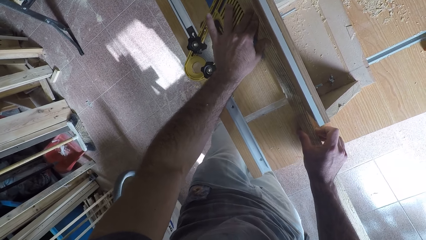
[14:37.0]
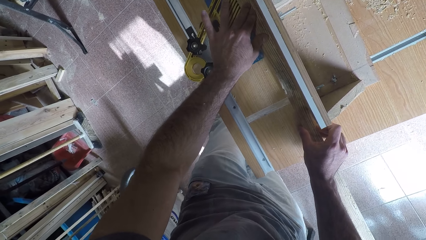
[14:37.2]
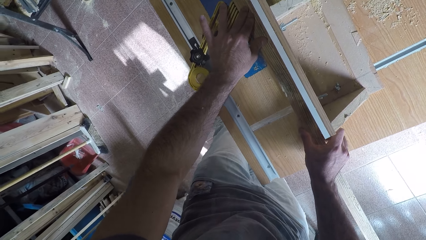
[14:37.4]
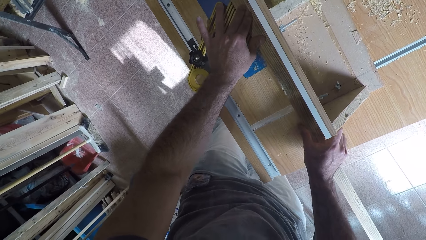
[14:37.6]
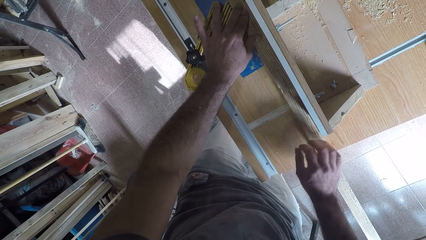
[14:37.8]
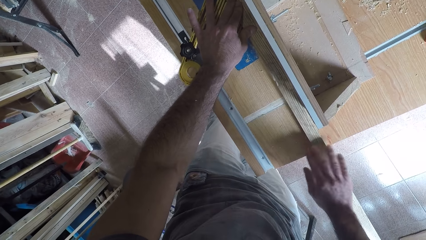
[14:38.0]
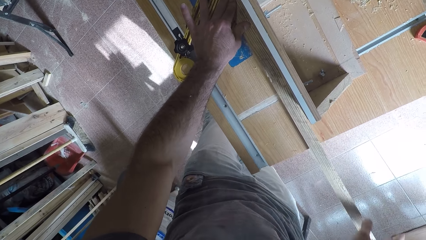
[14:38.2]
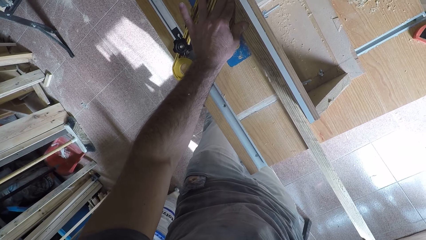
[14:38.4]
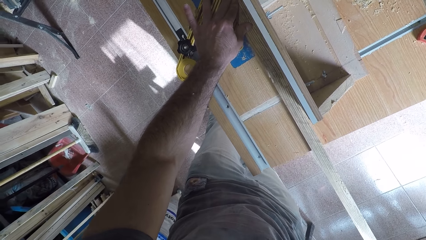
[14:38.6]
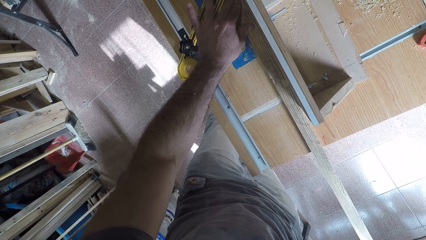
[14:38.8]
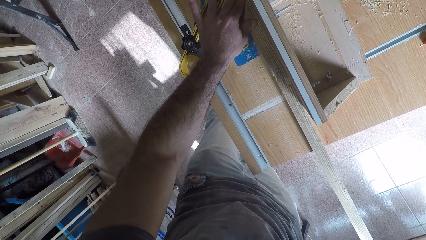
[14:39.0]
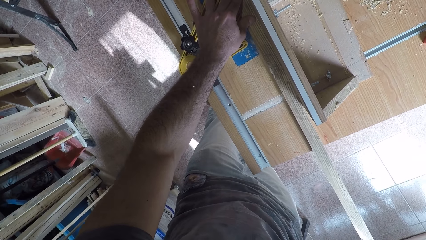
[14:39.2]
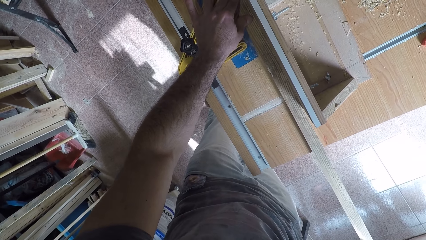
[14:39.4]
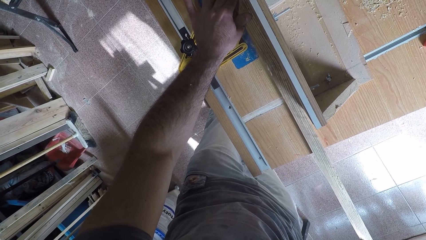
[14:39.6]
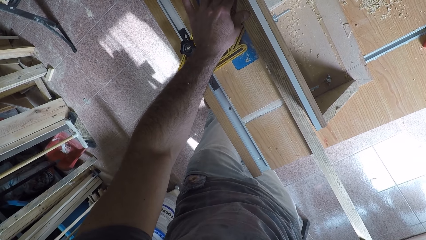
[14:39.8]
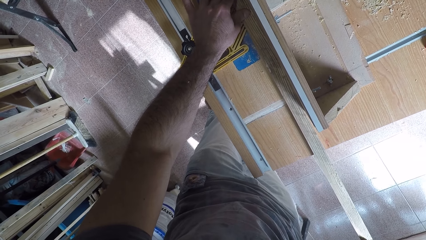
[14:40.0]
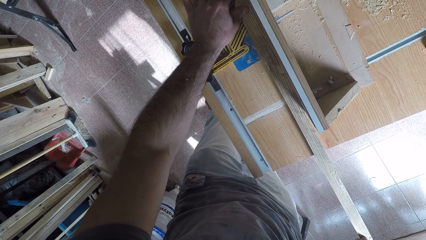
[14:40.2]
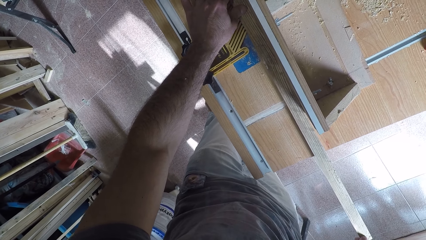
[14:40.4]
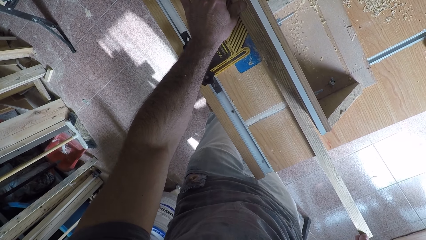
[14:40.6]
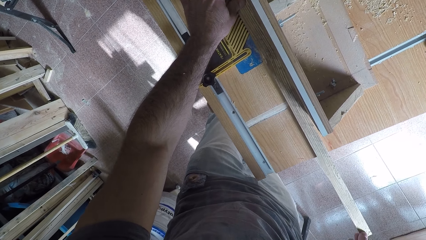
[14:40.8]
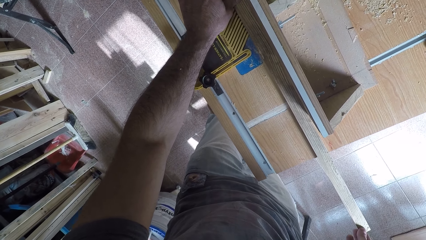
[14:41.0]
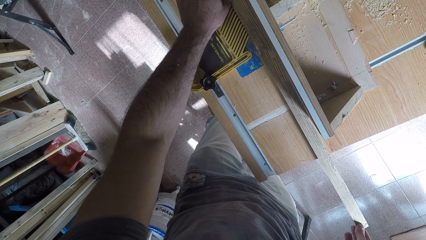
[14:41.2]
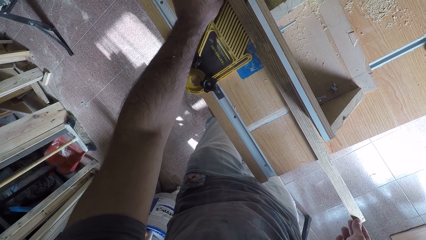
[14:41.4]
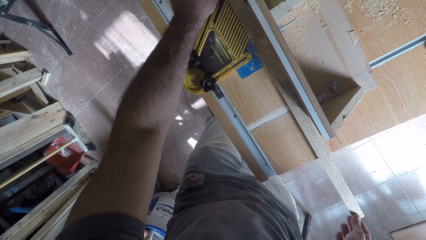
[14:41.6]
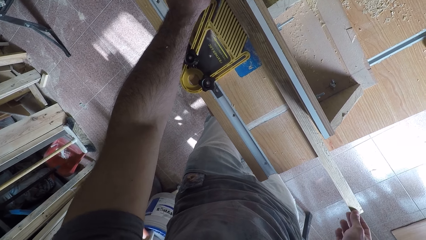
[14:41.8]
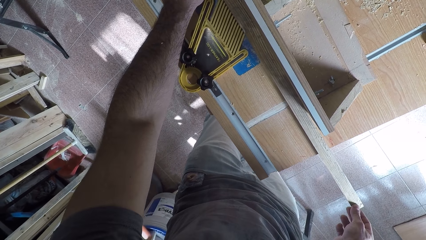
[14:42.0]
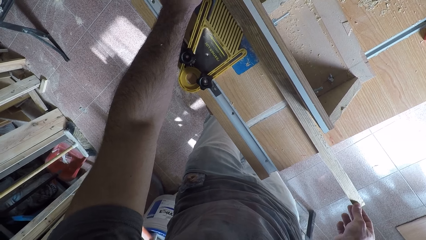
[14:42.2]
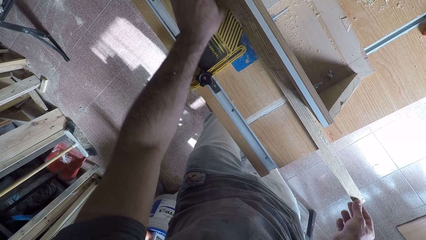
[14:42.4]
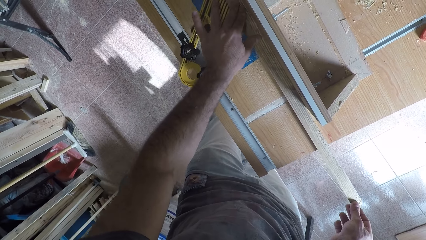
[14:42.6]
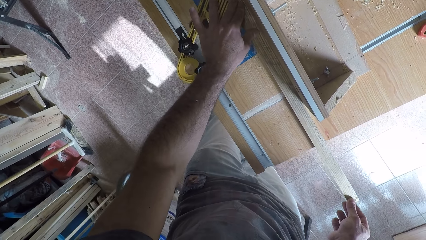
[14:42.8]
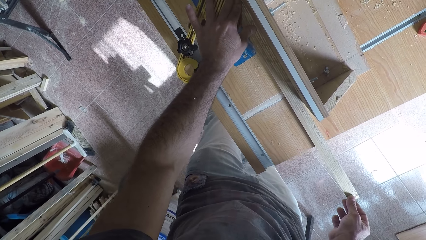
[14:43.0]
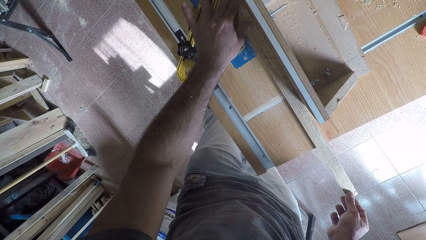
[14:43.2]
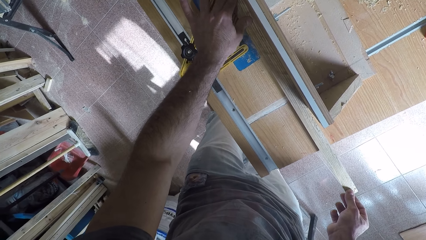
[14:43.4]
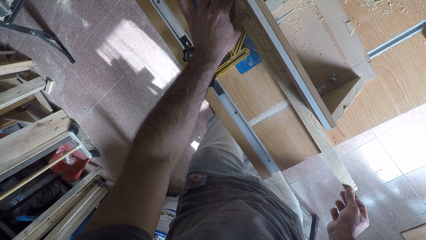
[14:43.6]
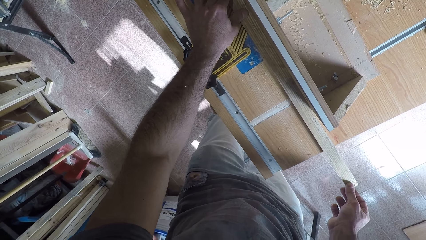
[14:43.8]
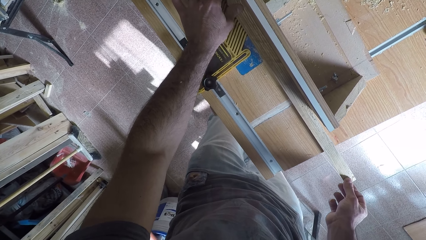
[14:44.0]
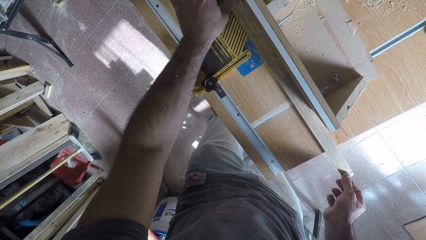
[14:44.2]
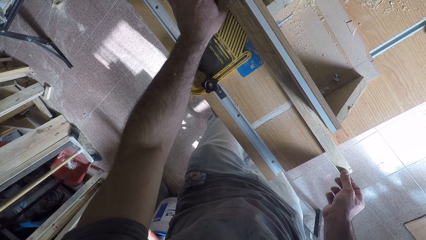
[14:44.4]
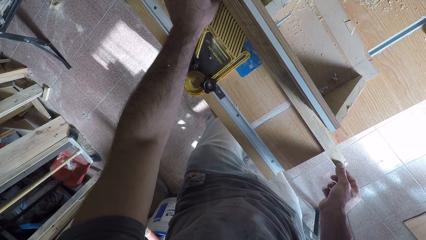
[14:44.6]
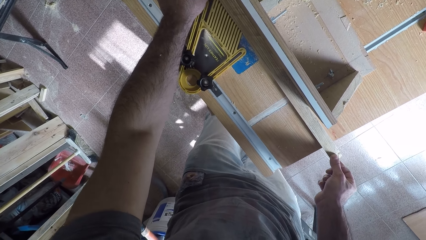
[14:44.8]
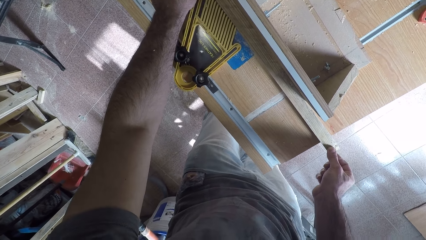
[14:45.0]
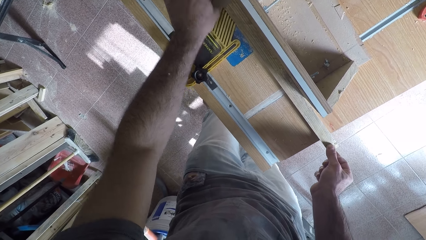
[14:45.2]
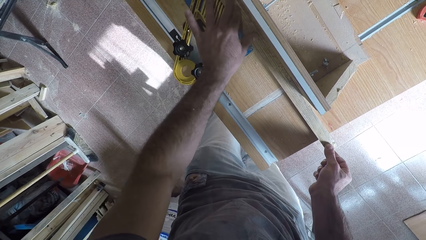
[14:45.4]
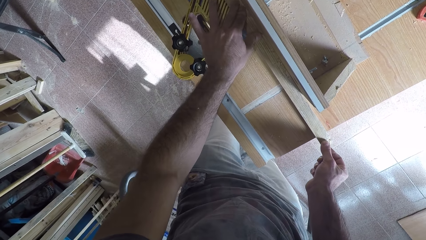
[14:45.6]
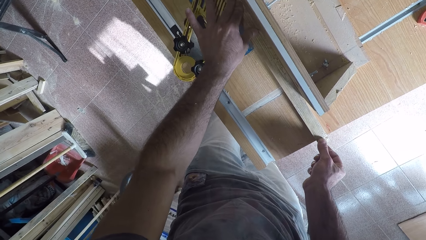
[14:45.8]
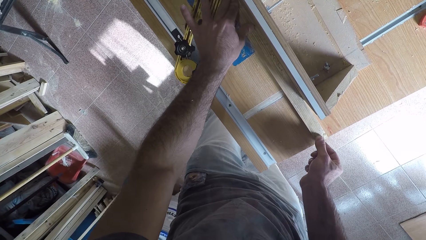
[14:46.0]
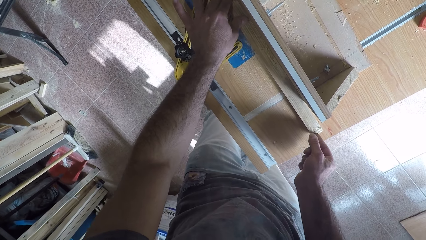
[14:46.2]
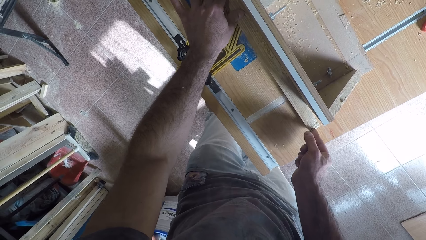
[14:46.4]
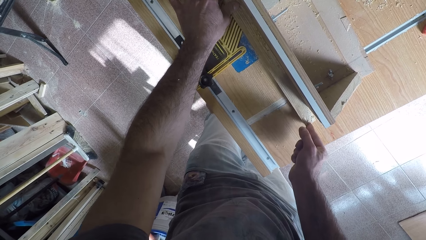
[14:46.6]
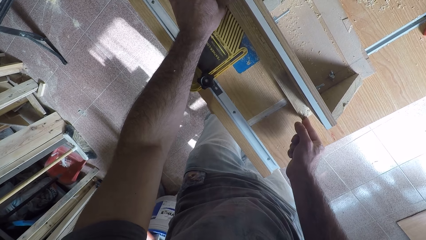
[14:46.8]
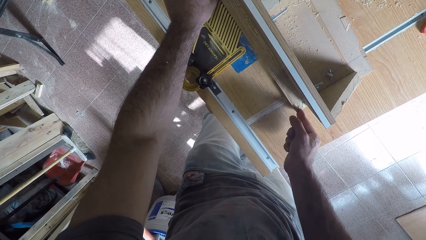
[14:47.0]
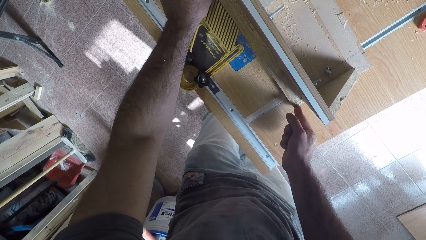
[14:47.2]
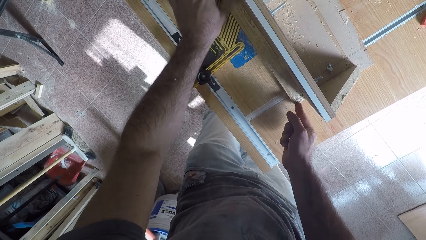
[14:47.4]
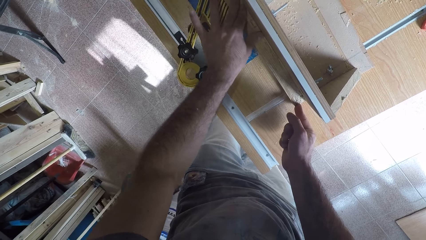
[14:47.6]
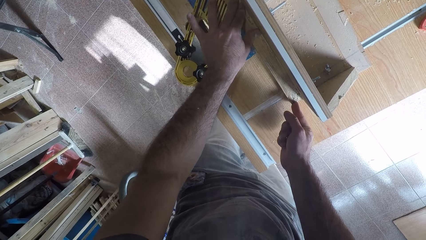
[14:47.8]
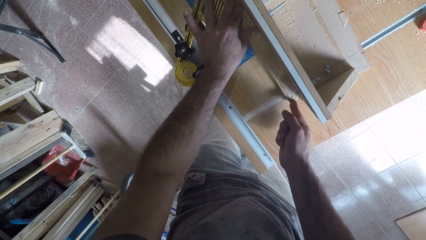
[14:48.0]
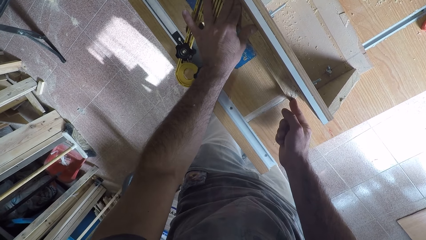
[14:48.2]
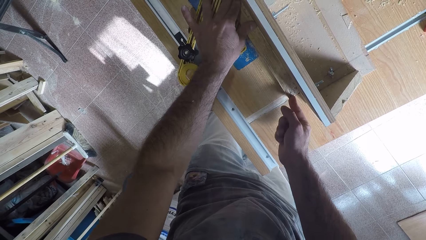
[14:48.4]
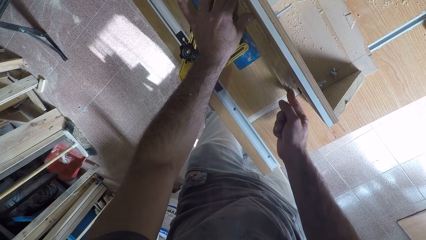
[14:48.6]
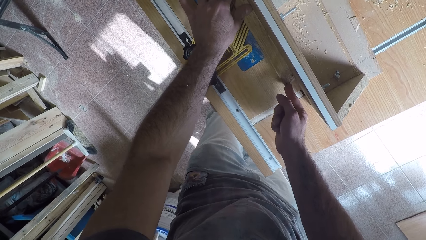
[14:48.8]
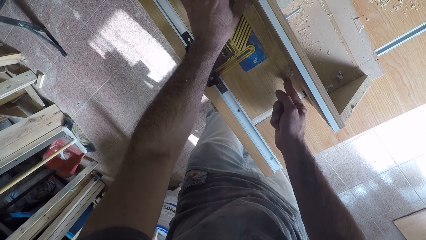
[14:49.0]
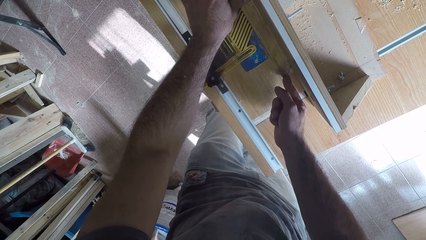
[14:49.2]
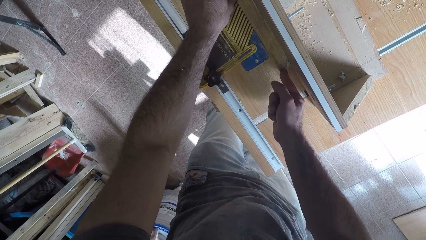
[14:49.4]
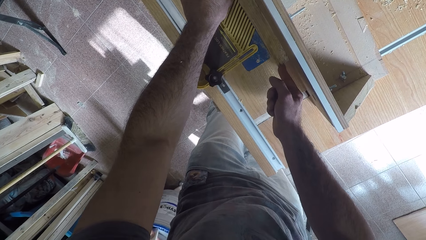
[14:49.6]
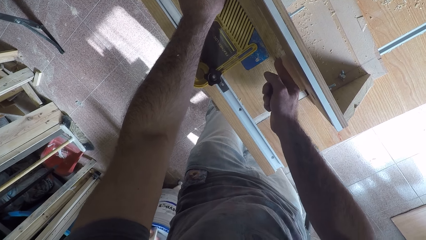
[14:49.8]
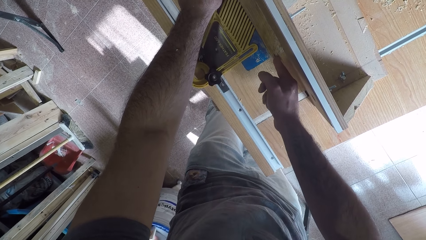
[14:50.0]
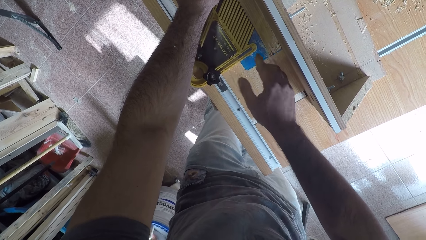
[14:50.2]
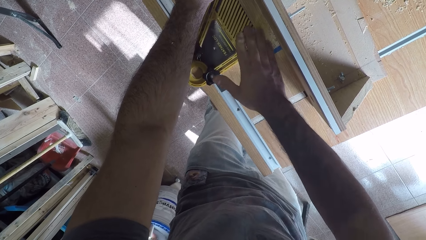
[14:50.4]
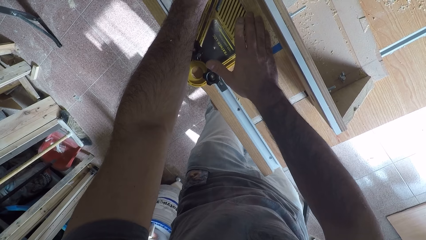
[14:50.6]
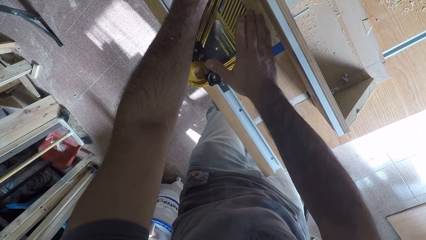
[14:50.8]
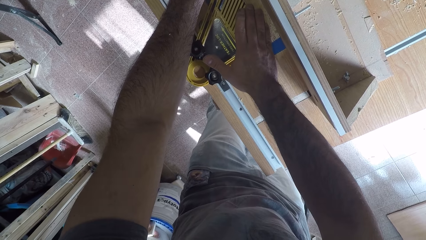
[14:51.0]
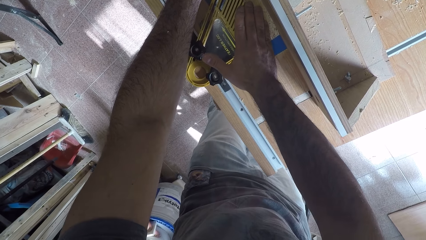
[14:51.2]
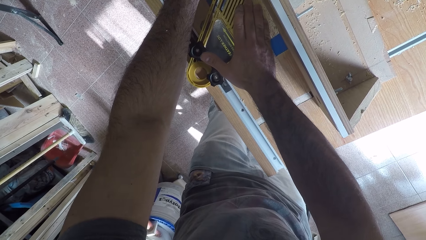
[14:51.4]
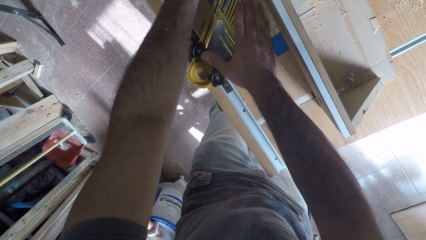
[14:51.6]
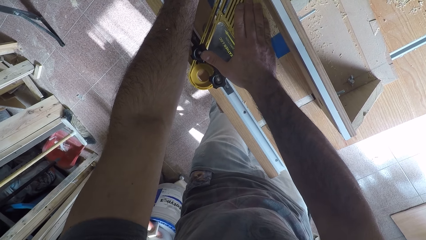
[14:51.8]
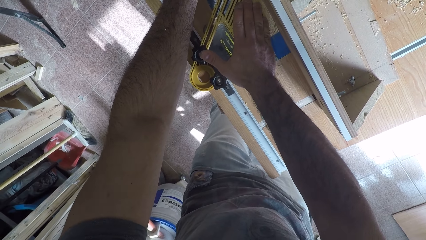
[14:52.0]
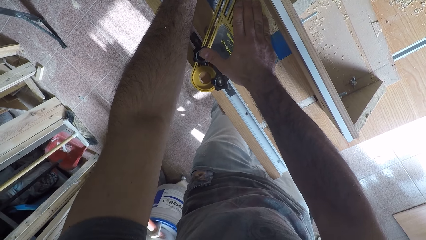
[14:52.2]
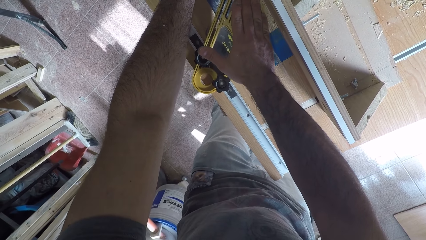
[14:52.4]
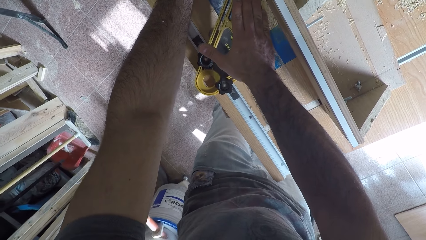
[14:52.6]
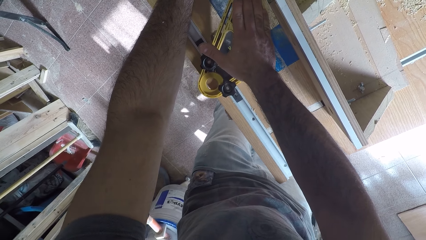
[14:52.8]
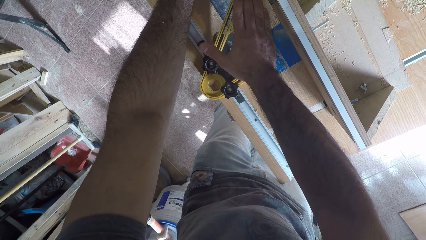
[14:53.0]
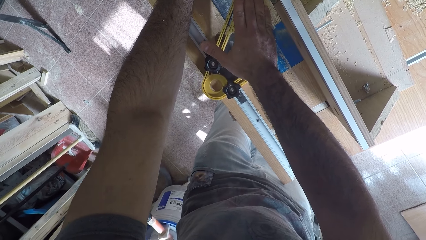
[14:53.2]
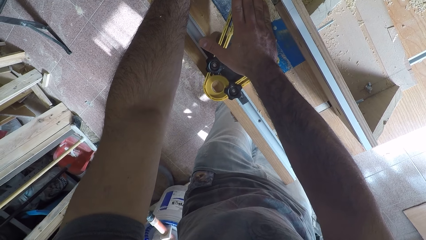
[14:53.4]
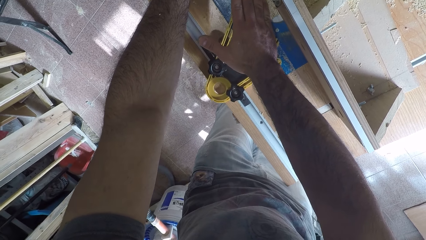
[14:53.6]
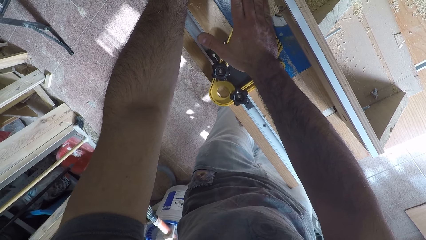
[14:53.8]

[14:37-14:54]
The camera wearer pushes the wood against the smoothing machine. They smoothen the wood.
